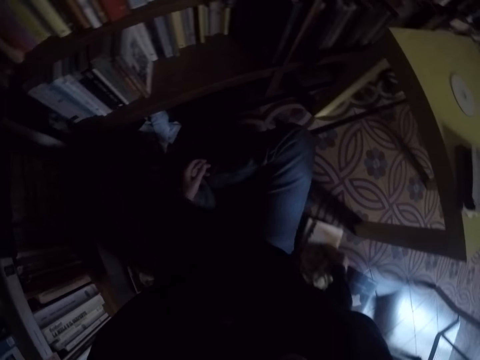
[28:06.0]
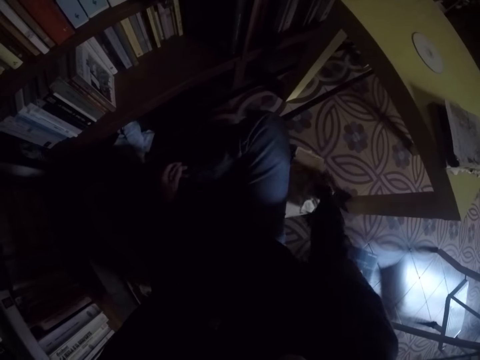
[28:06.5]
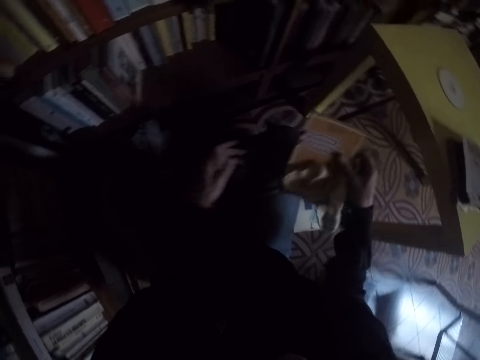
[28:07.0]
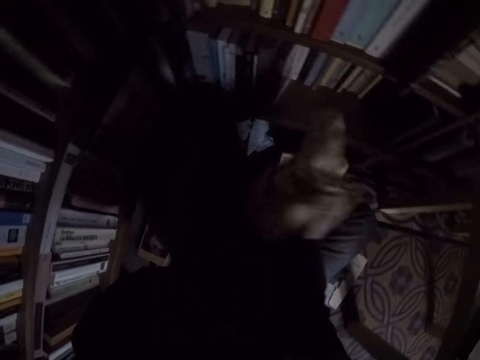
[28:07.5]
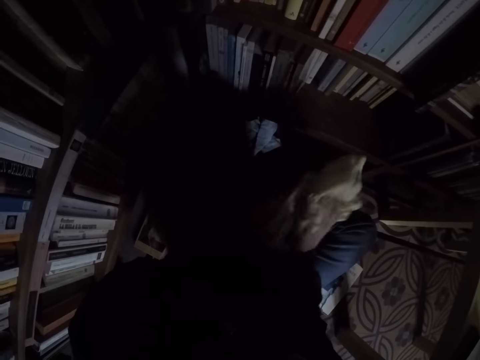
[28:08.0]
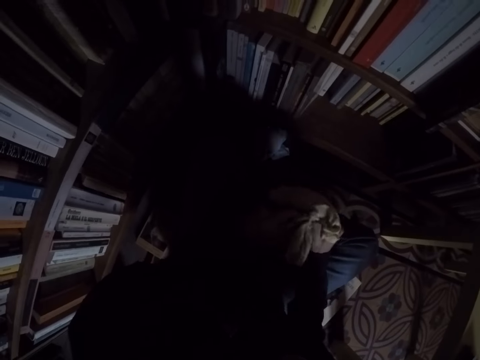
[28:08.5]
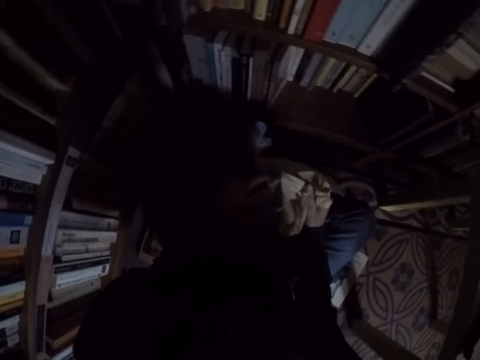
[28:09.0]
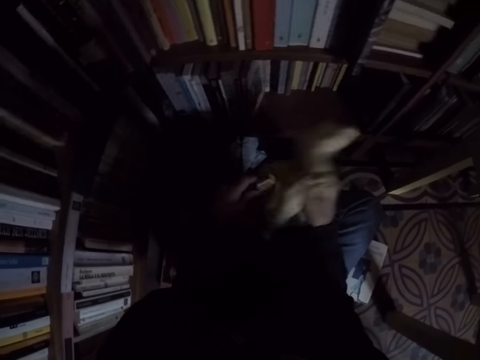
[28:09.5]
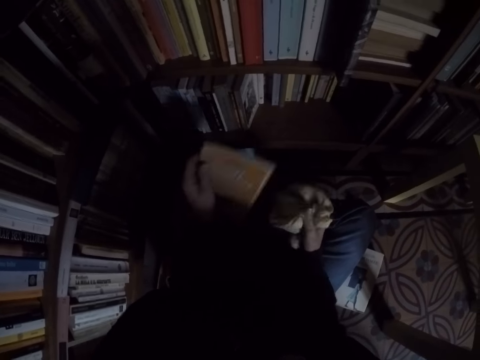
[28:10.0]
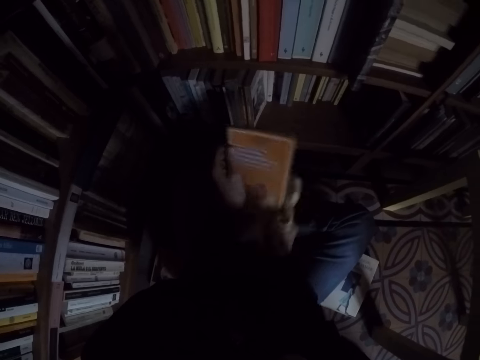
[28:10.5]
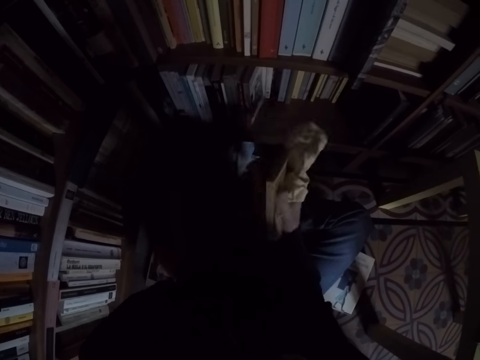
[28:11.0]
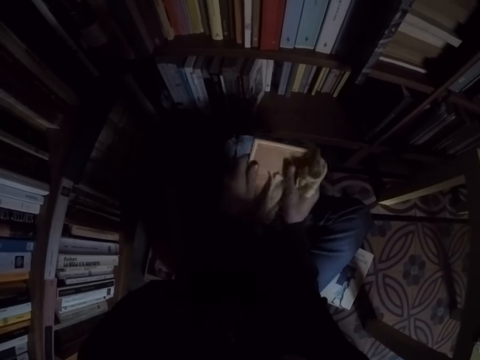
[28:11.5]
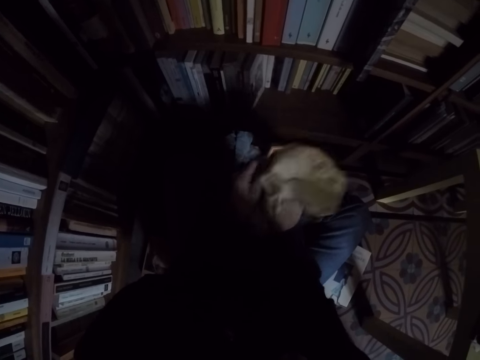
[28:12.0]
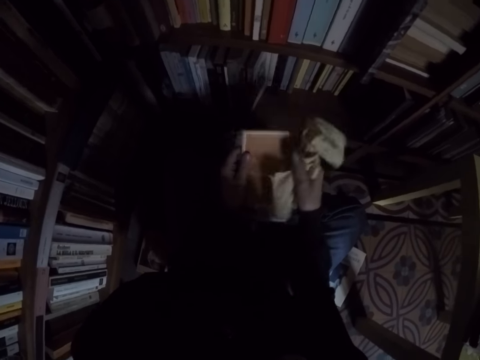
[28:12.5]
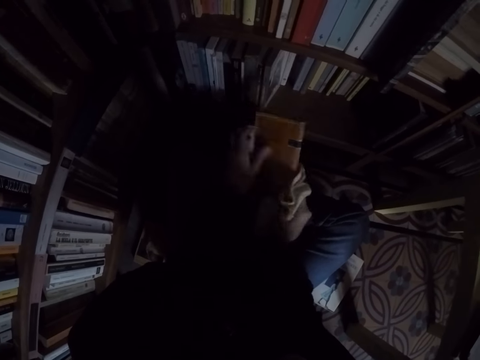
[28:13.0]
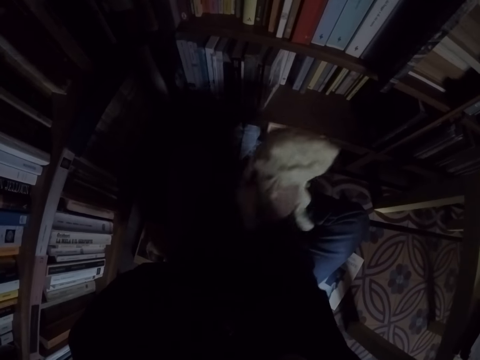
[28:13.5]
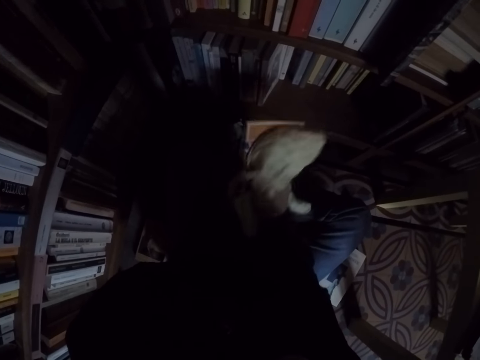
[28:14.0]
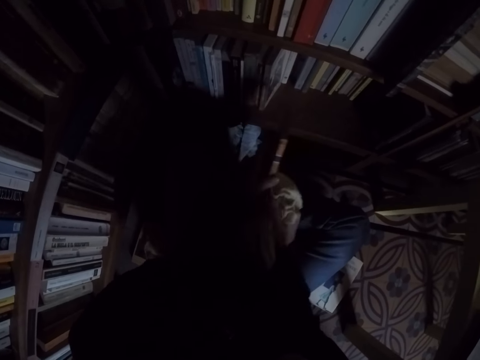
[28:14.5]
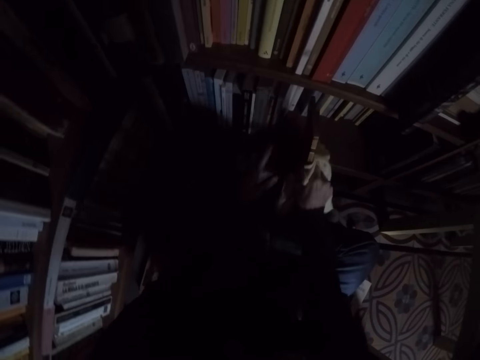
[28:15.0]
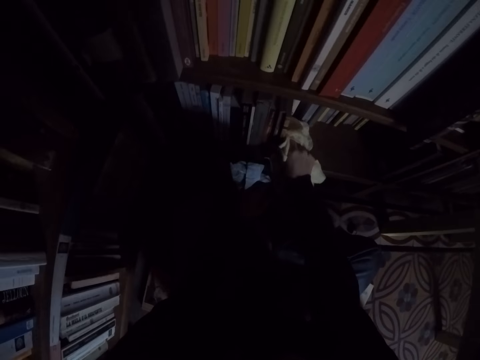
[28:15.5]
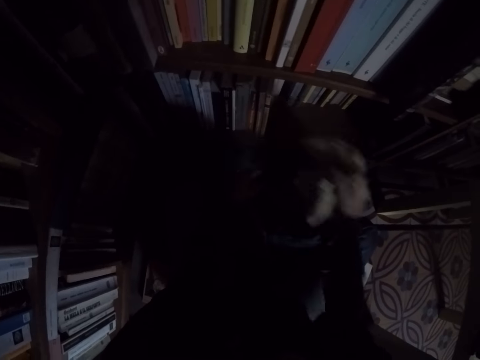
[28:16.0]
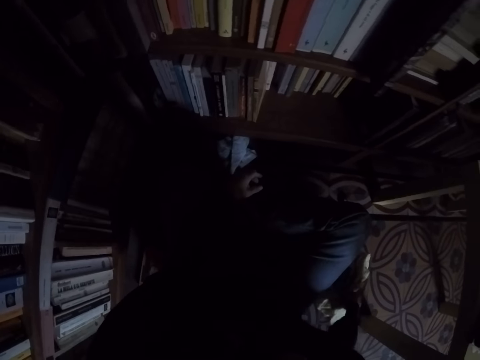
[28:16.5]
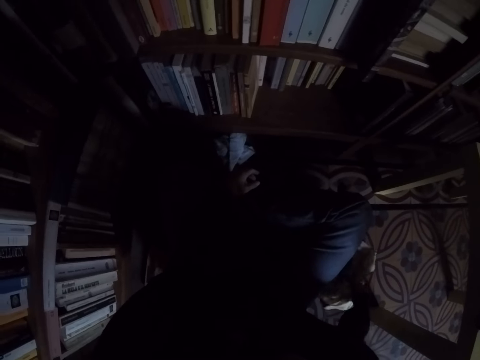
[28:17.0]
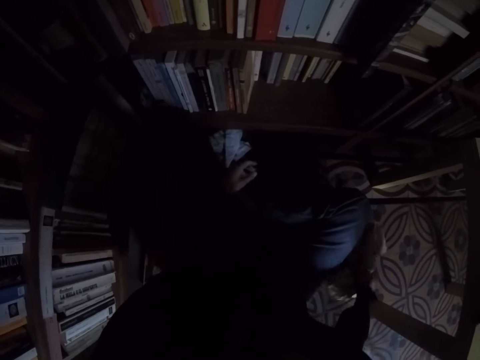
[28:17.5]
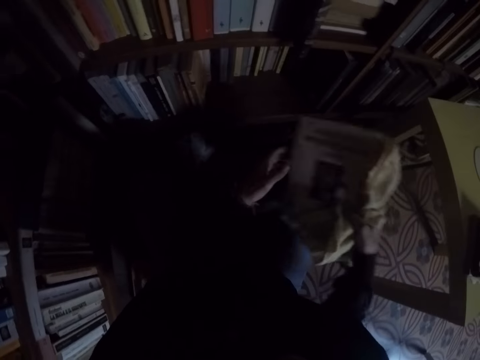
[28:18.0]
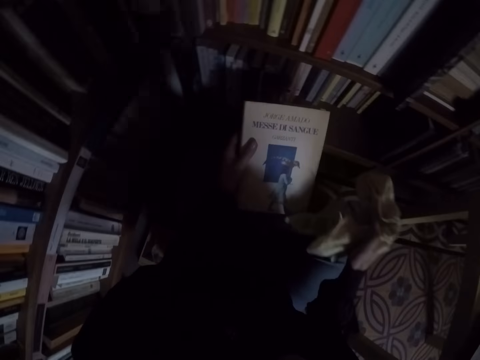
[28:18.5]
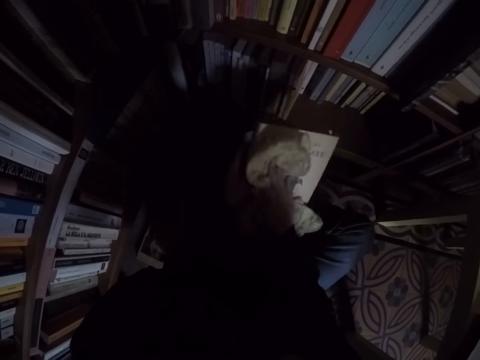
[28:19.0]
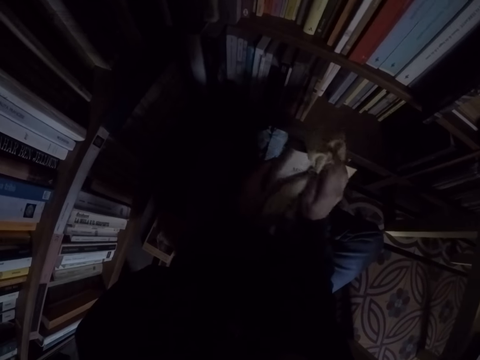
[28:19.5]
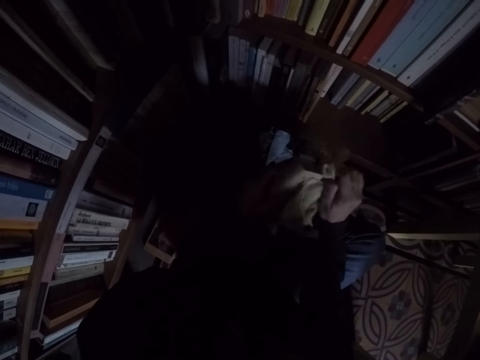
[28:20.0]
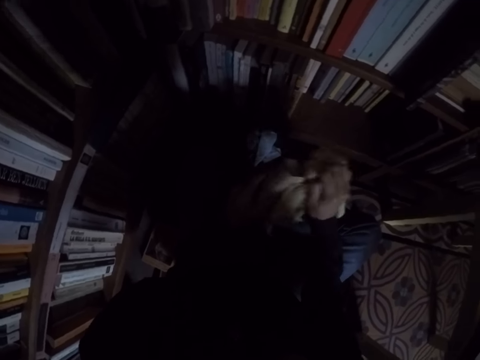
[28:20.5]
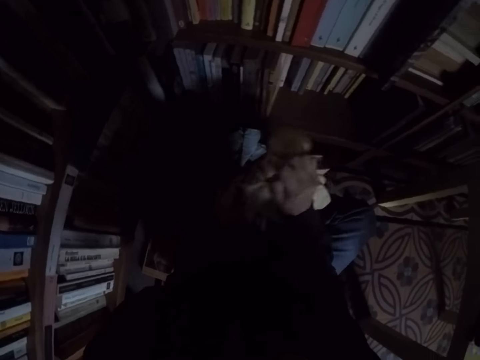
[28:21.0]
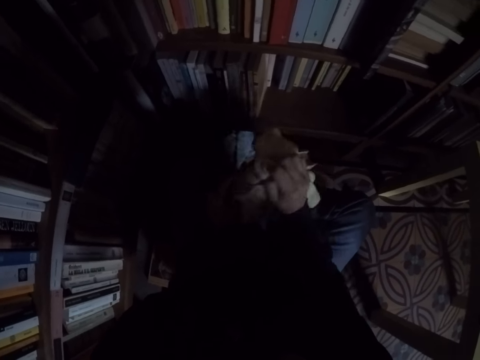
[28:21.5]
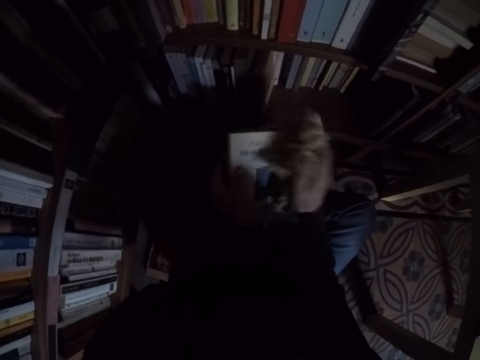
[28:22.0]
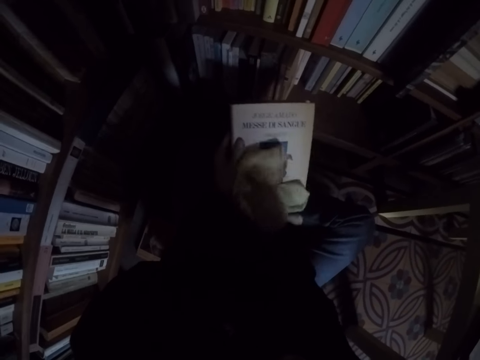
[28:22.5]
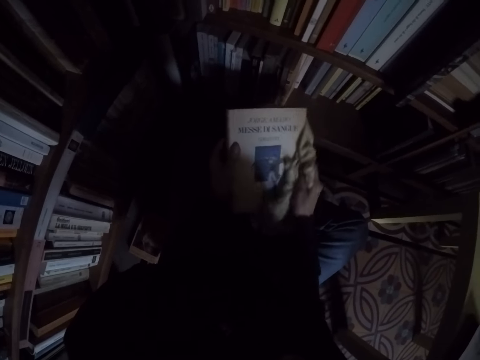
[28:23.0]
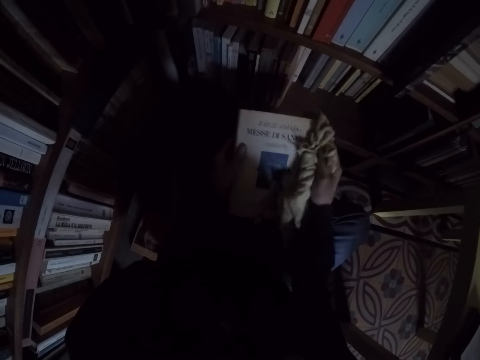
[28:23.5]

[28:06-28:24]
The camera wearer picks another book from another pile of books on the floor. They clean the book with the rag. They place the book in the bookshelf. They pick another book from the pile of books on the floor. They clean the book with the rag.

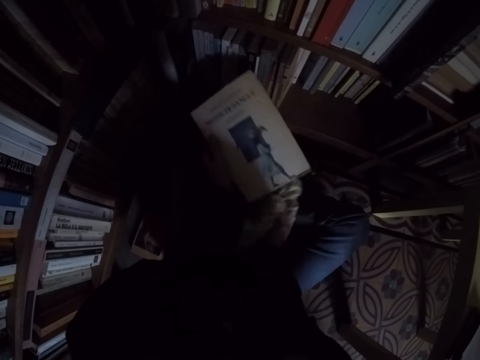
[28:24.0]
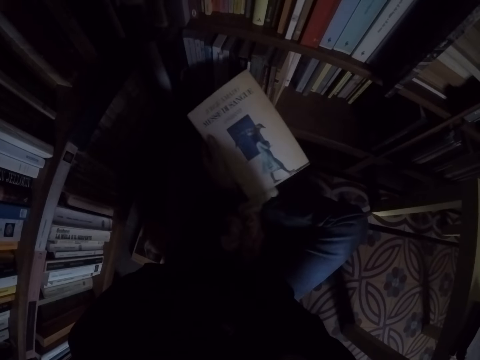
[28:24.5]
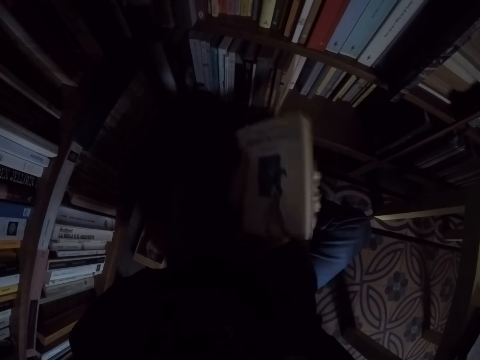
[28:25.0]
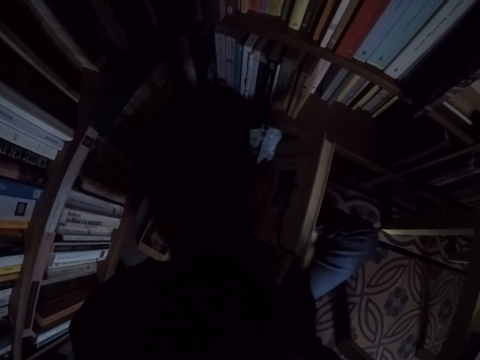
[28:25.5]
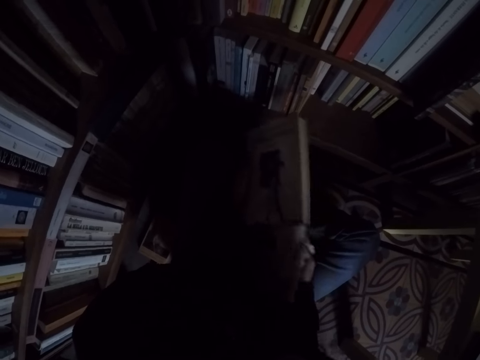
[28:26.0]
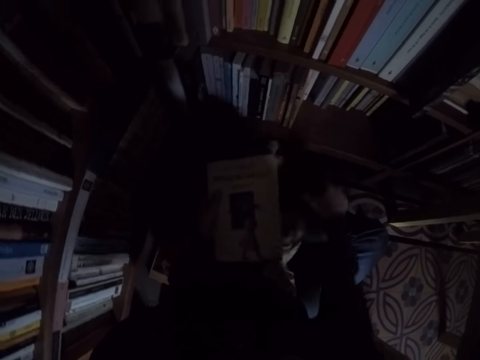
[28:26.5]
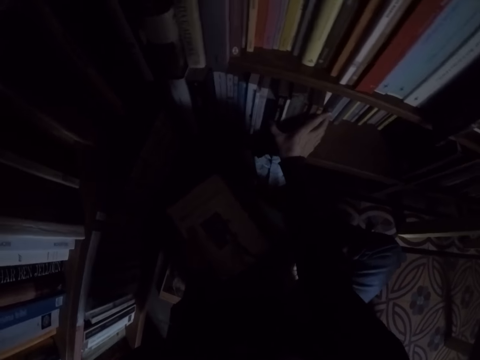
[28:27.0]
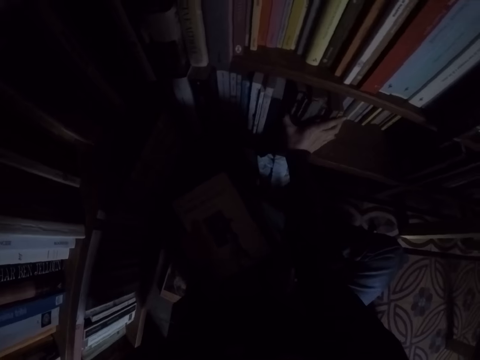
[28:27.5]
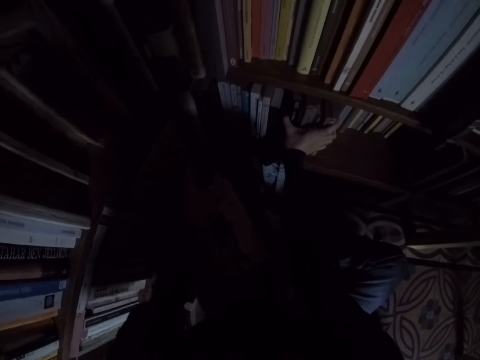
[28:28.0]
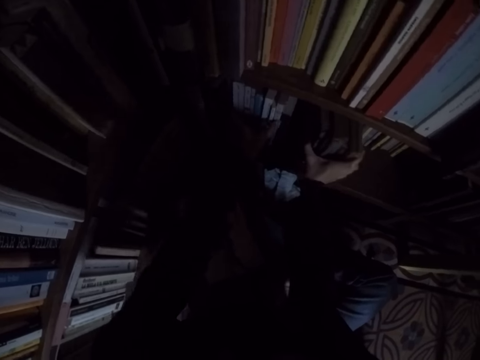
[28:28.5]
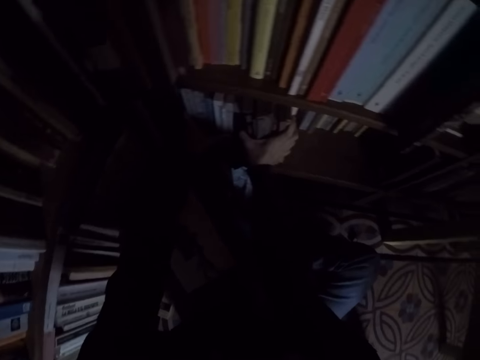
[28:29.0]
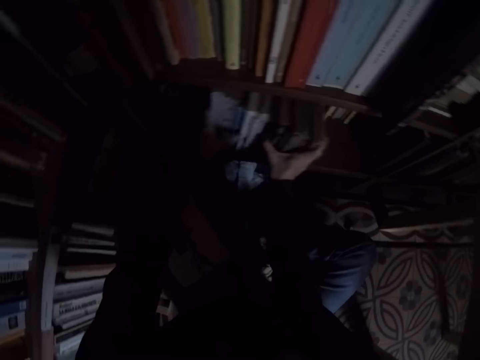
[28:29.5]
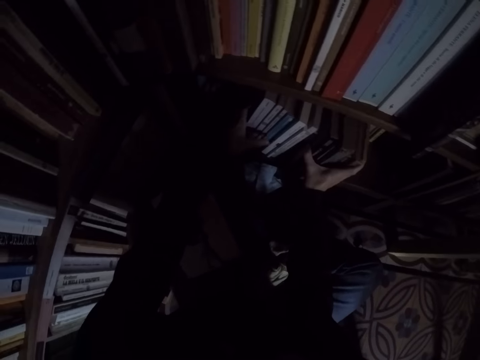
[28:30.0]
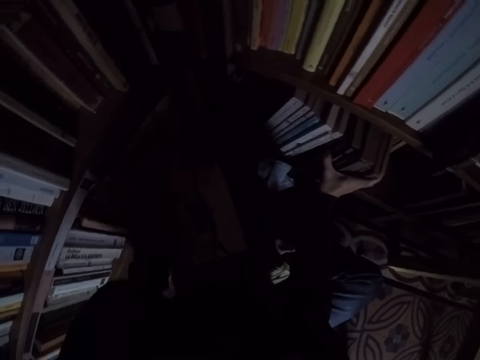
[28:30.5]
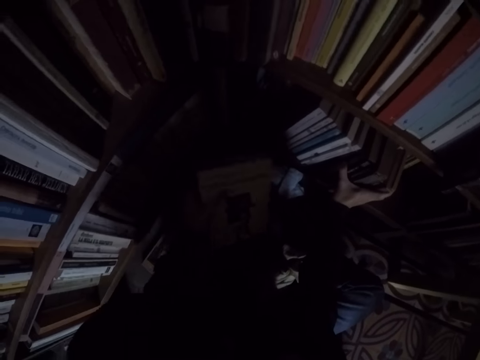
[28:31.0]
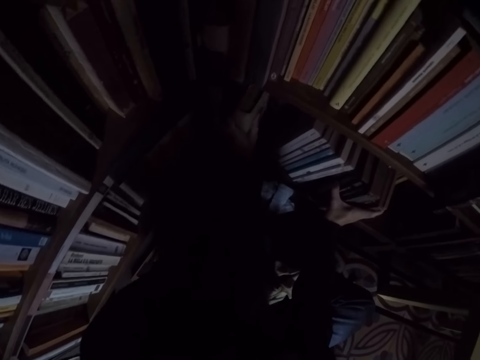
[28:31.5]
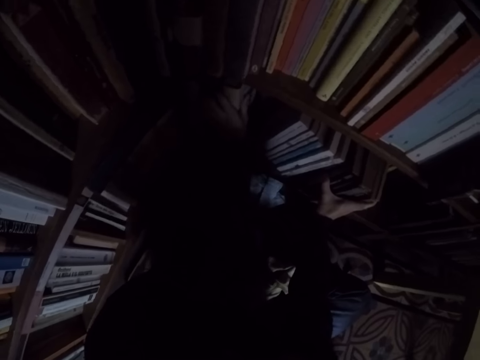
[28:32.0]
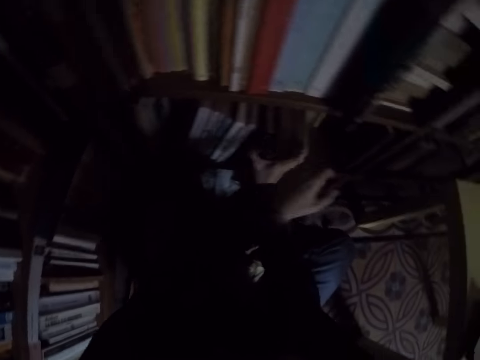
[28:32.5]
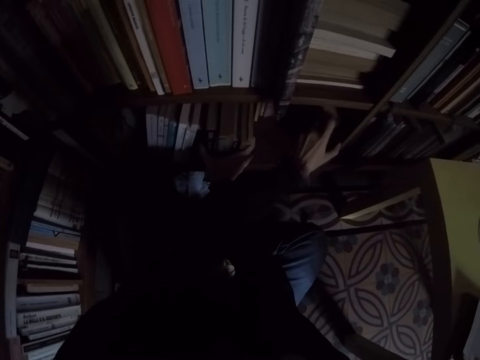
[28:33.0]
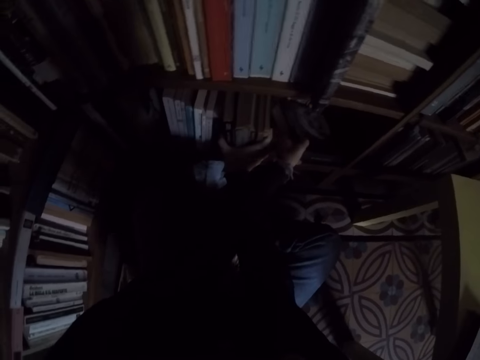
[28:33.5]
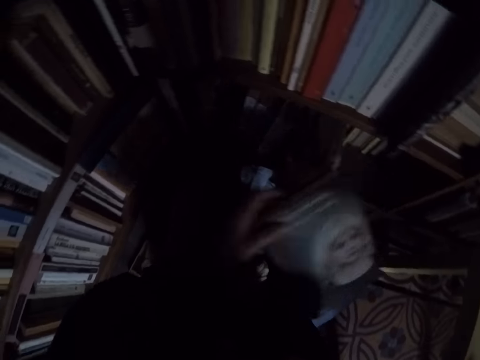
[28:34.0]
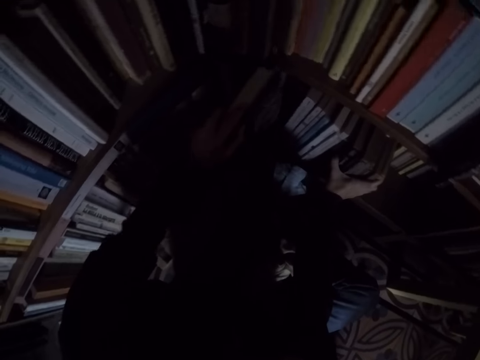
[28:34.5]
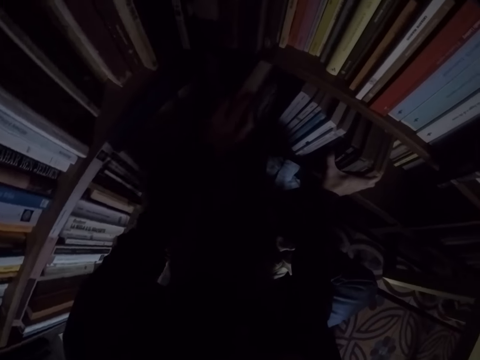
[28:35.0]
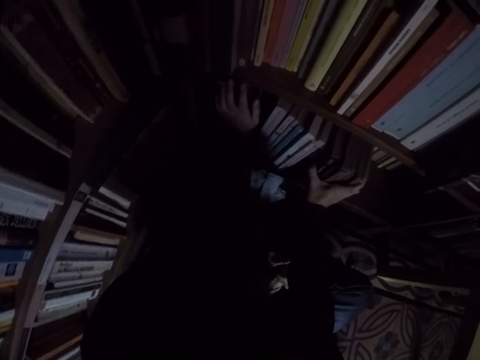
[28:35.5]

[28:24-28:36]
The camera wearer drops the rag on his leg. He adjusts the books in the bookshelf with both hands and pulls the books in the shelf. He places the book in the bookshelf. He arranges the books in the bookshelf.
